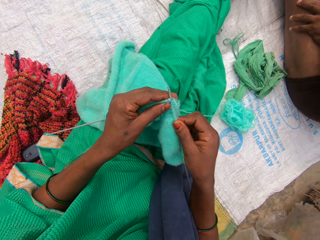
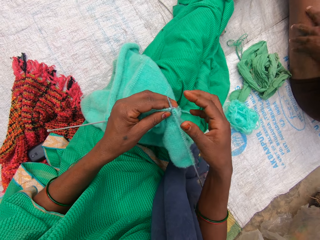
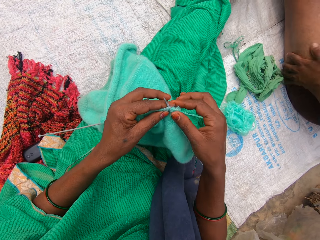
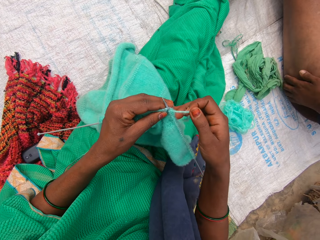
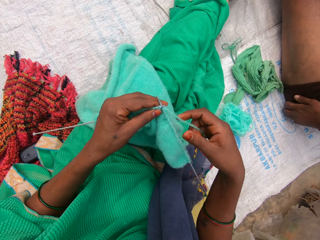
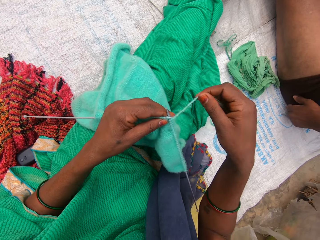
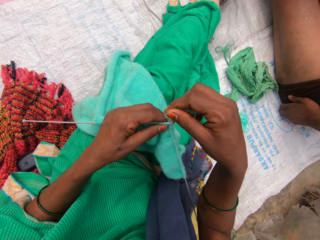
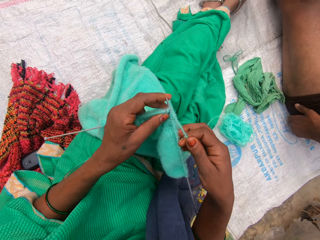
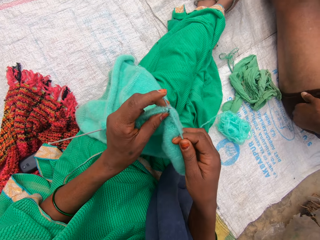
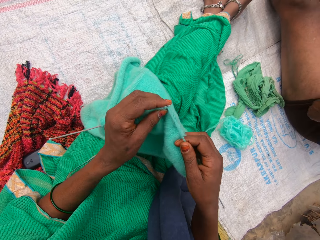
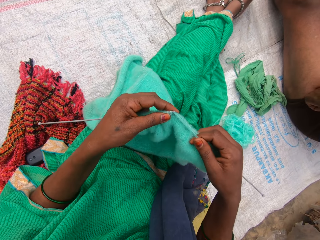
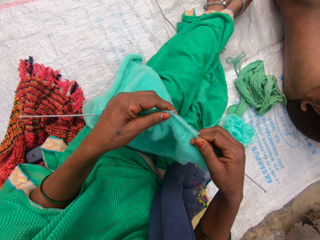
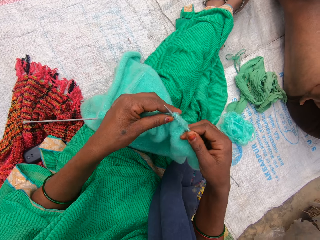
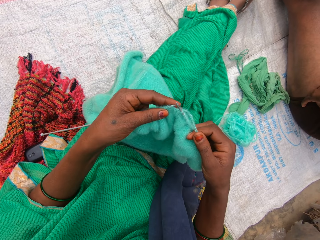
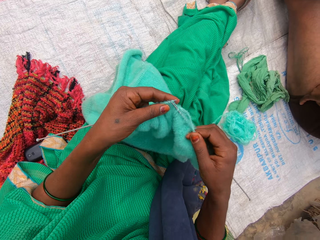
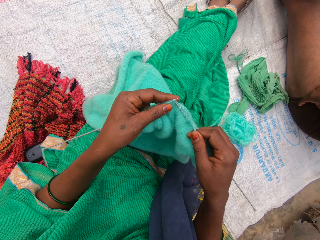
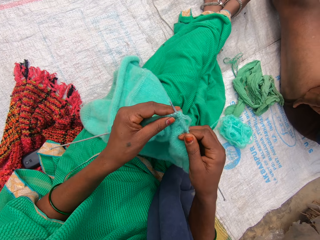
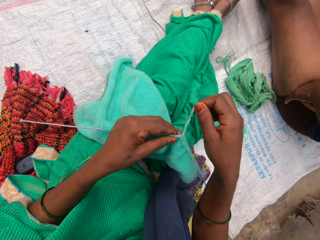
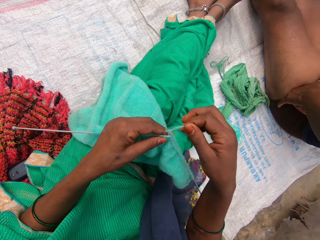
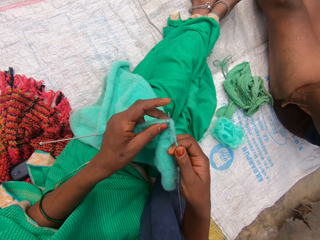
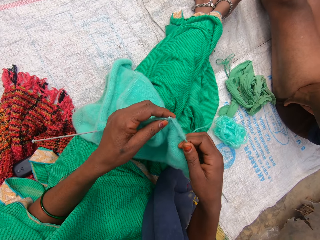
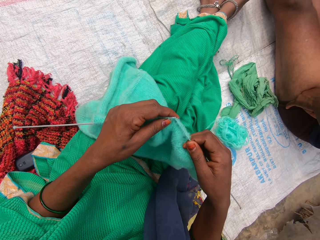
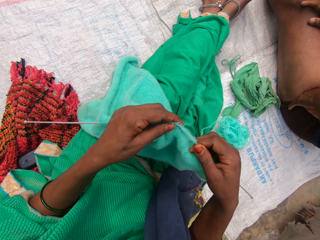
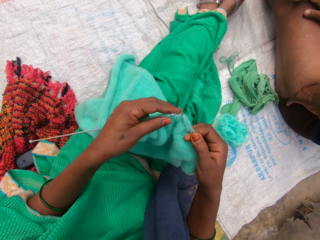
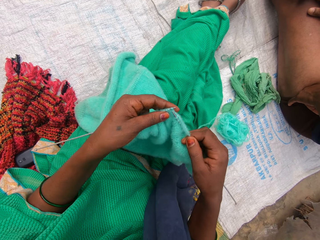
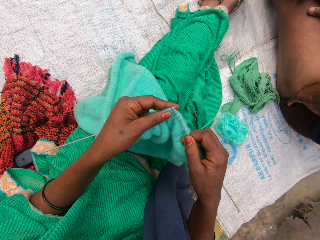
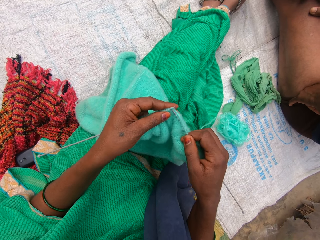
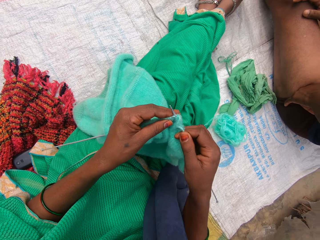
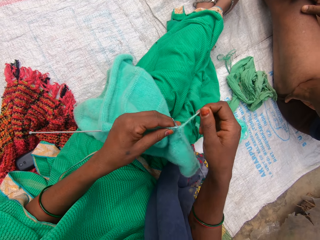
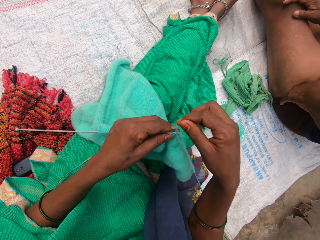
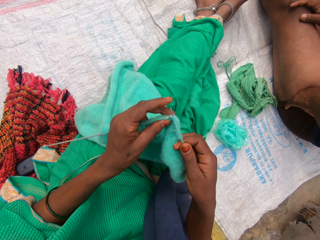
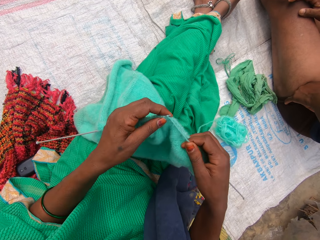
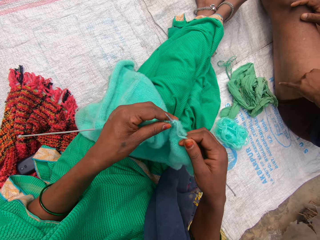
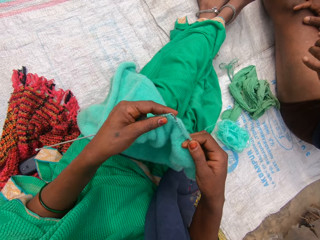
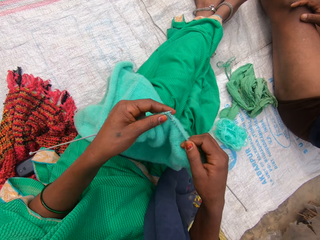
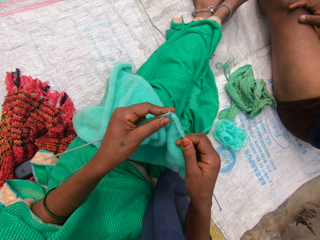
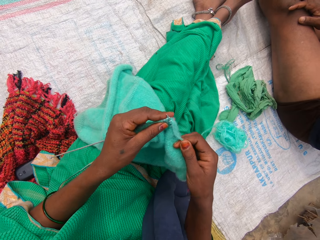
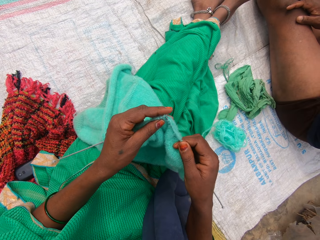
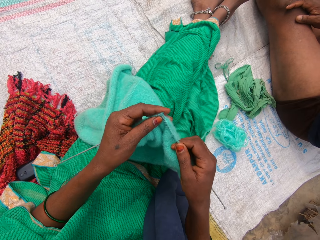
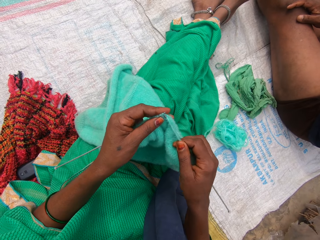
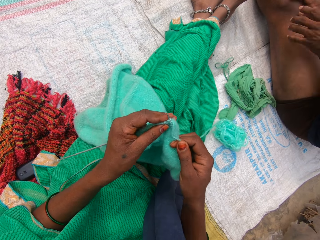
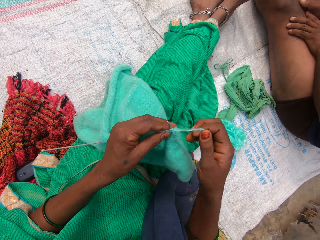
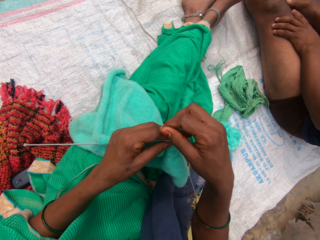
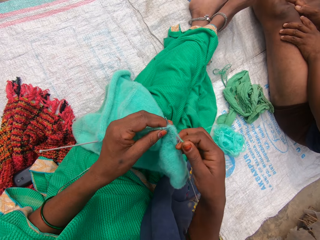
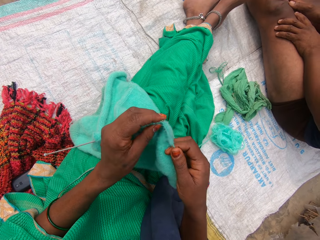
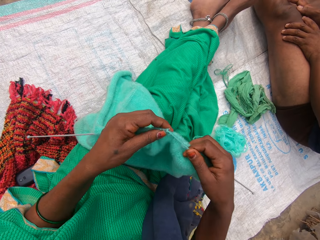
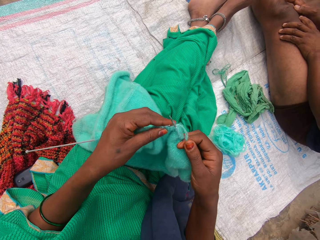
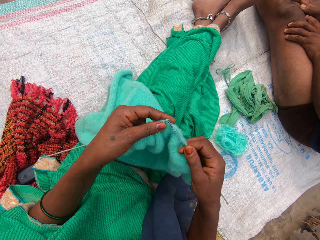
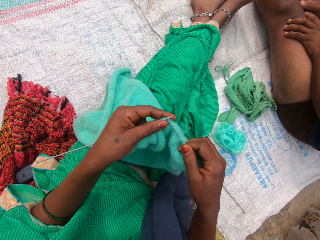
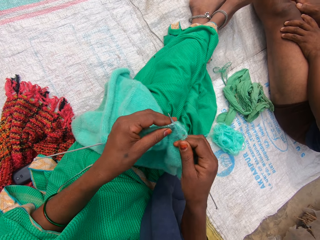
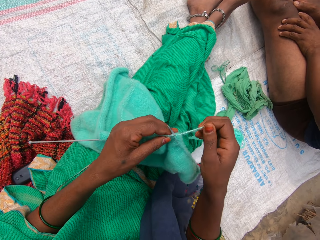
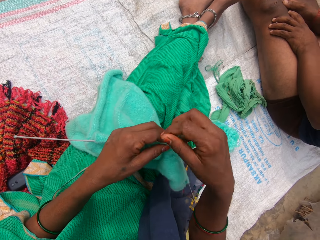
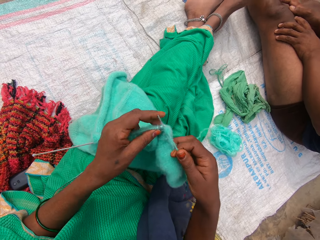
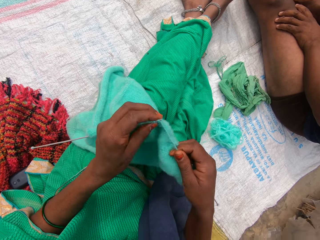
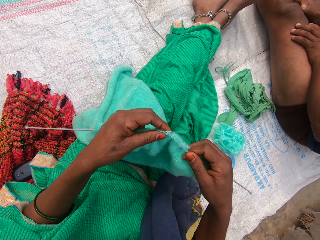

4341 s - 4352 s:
The lady rubs her thigh with her left hand. The camera wearer holds a knitting thread. They roll the knitting thread on the Addi double-ended crochet hooks. They knit the fabric. They roll the knitting thread on the Addi double-ended crochet hooks. They knit the fabric. They roll the knitting thread on the Addi double-ended crochet hooks. They hold the Addi double-ended crochet hooks. They knit the fabric. They hold the fabric. They roll the knitting thread on the Addi double-ended crochet hooks. They knit the fabric.

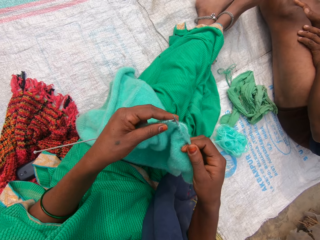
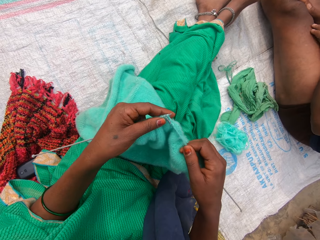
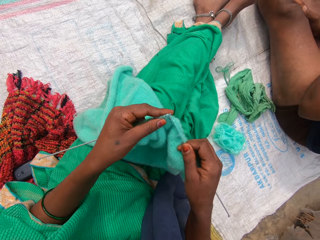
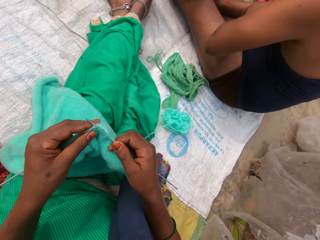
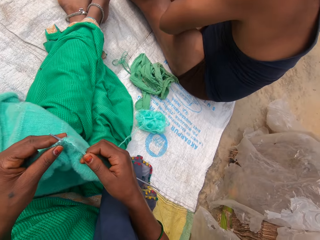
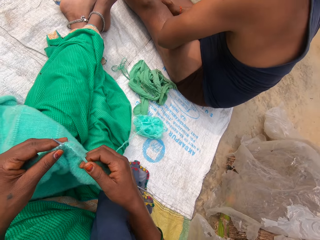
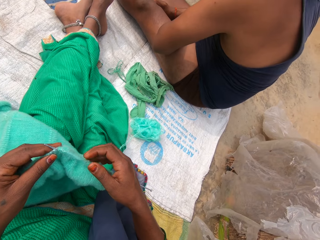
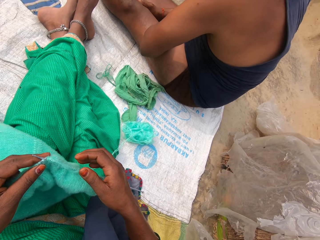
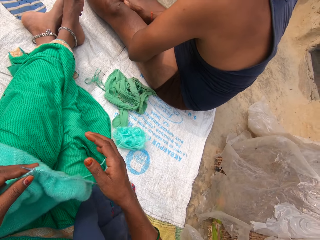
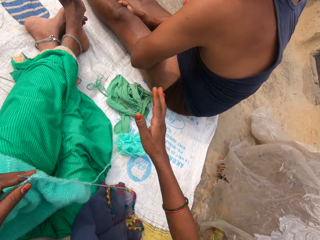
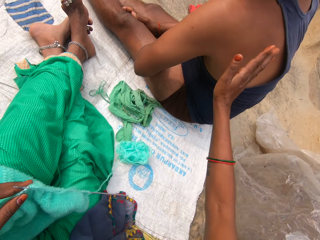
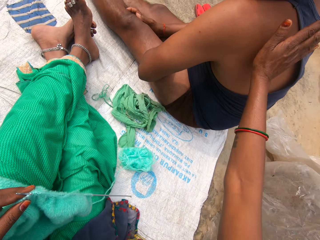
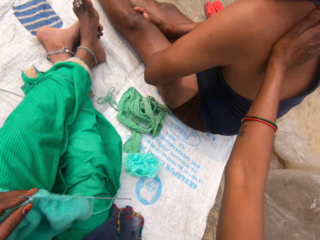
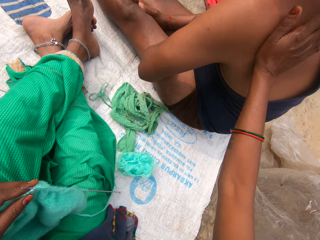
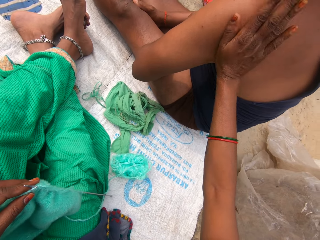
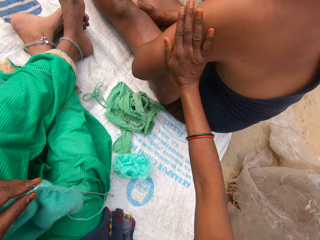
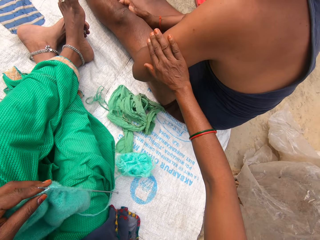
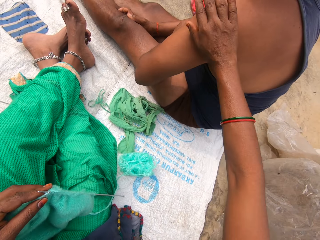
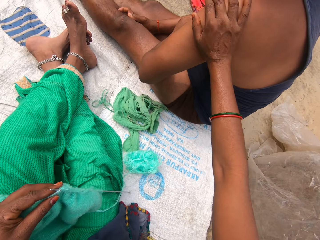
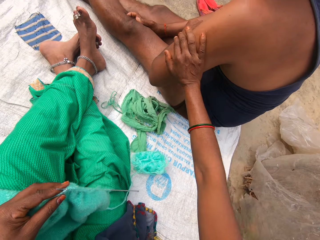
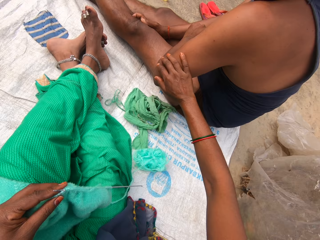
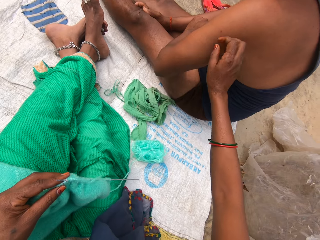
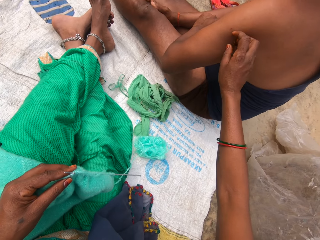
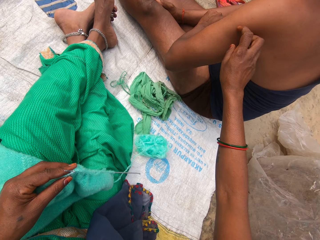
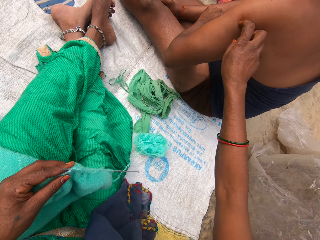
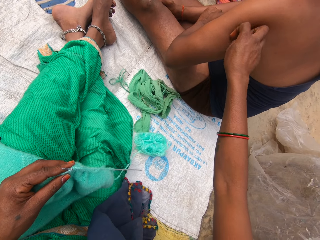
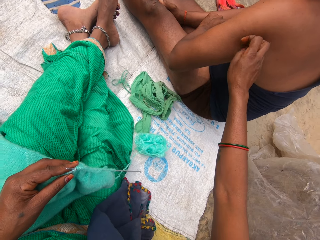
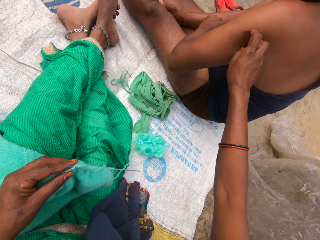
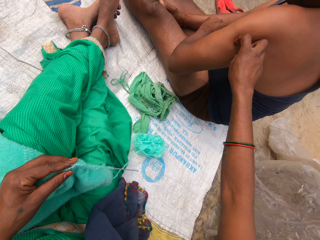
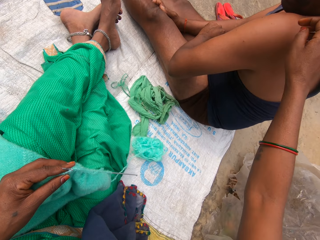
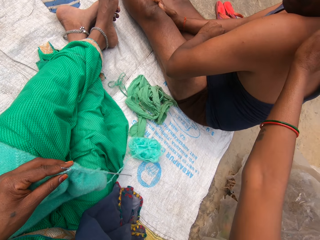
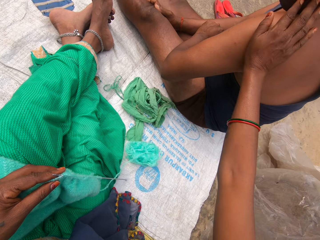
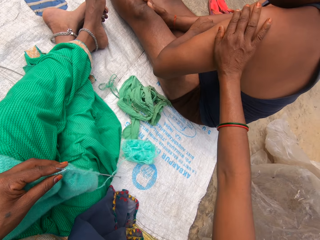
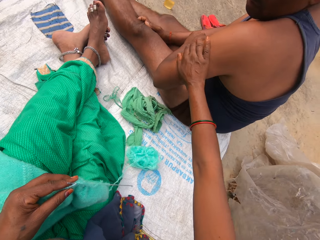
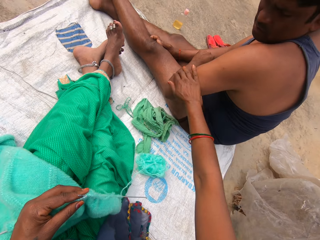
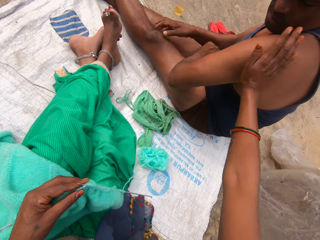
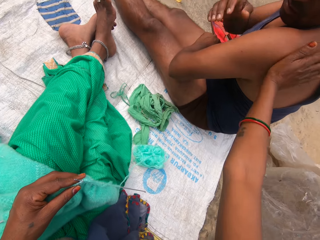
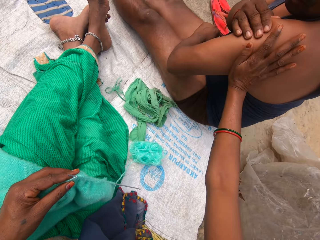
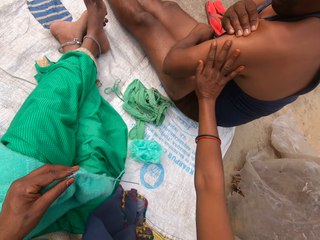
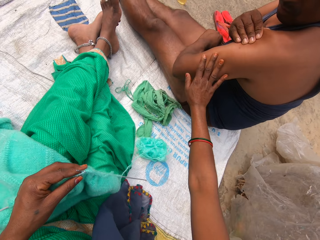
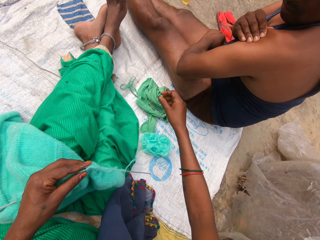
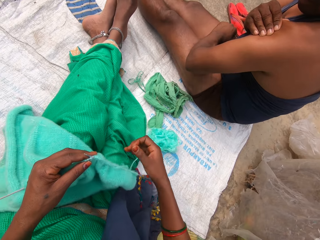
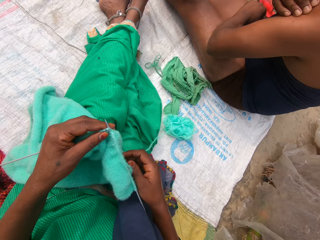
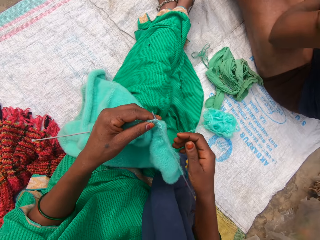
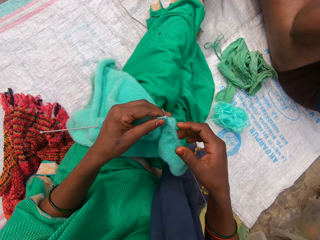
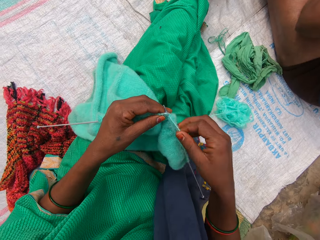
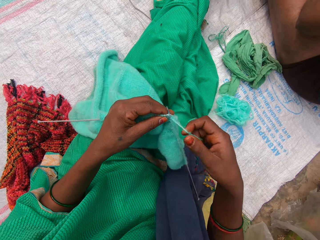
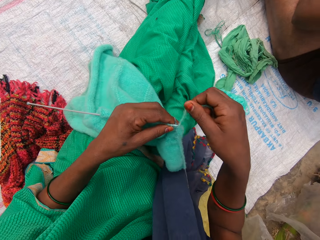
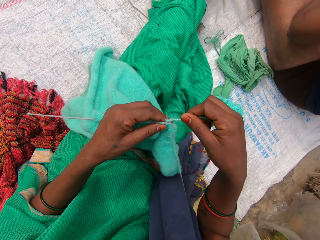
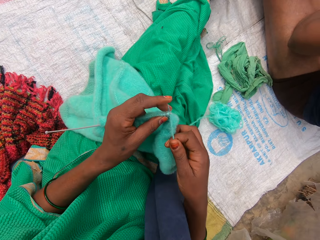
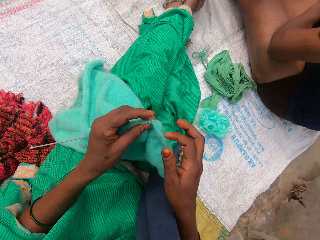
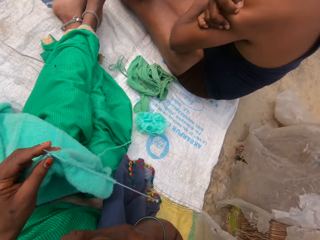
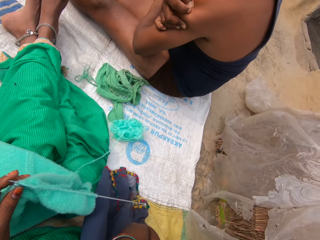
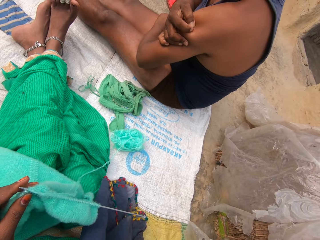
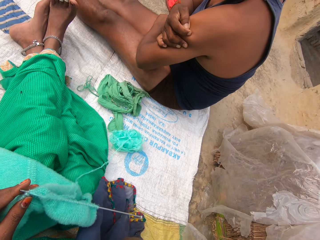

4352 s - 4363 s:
The camera wearer holds addi double ended crochet hooks. A lady sits beside the camera wearer. The camera wearer rubs her right hand on the lady's back. She taps the lady. She wipes the lady gently in the hand. She scrapes dirt with her right hand from the lady's back. She rubs her right hand on the lady's arm. She wipes the lady gently in the hand. The lady touches her right arm with her left hand. The camera wearer knits the yarn with both hands. She rolls a knitting thread on the addi double ended crochet hooks. She takes her right hand to her face.
